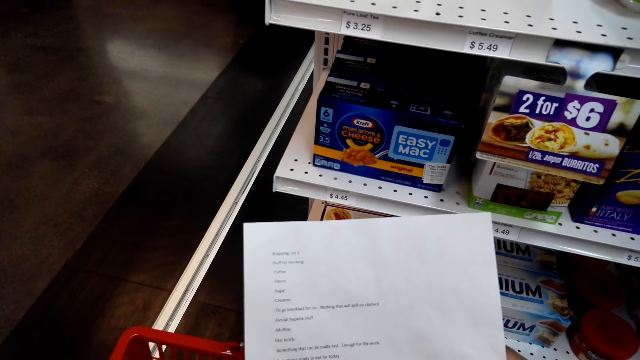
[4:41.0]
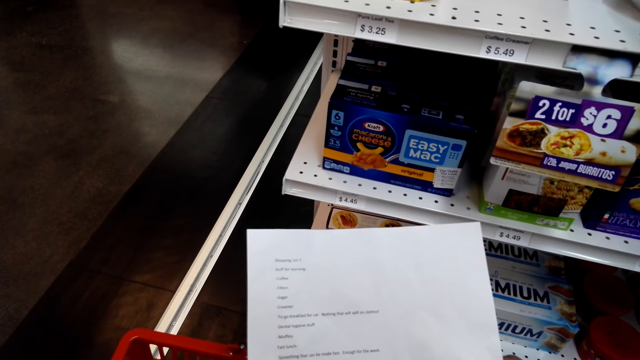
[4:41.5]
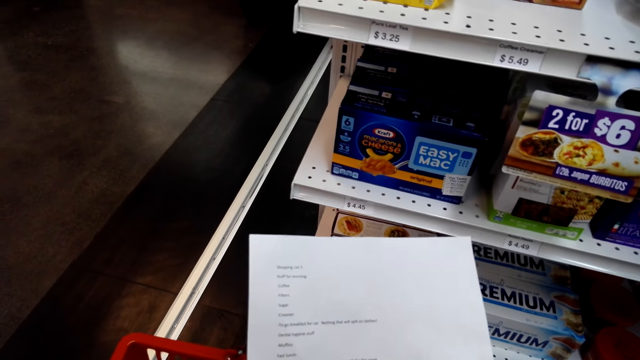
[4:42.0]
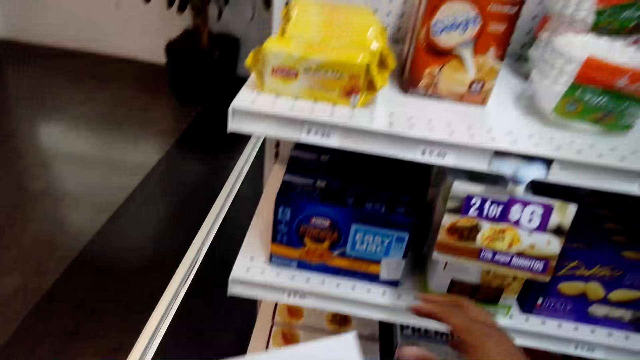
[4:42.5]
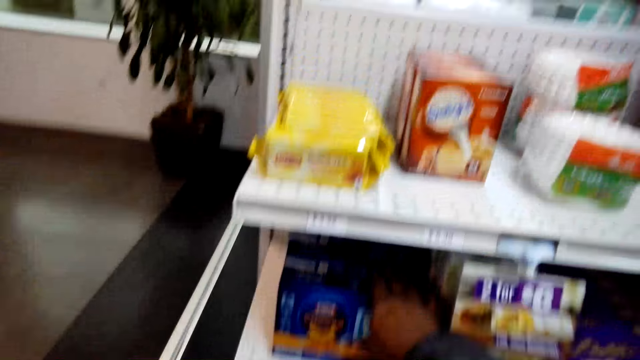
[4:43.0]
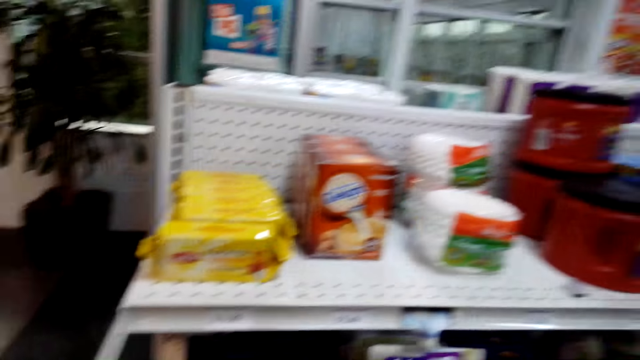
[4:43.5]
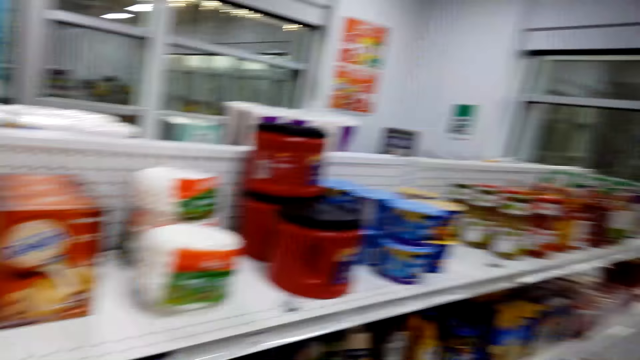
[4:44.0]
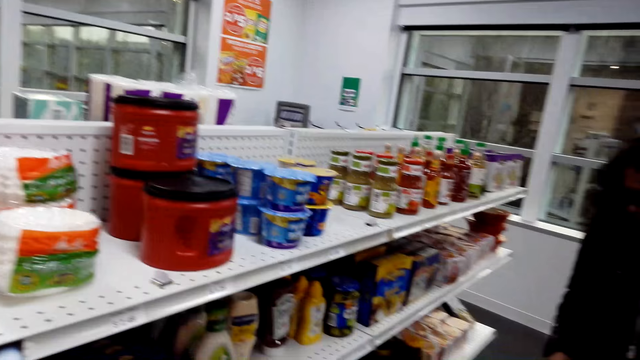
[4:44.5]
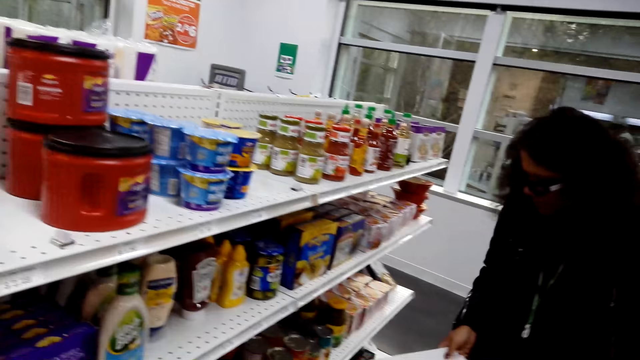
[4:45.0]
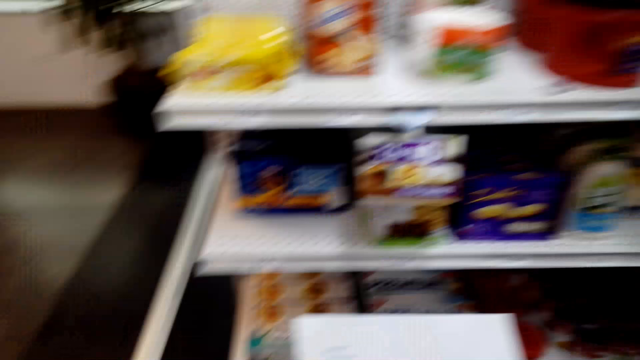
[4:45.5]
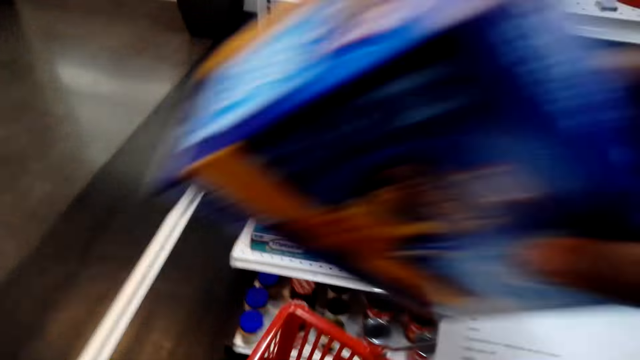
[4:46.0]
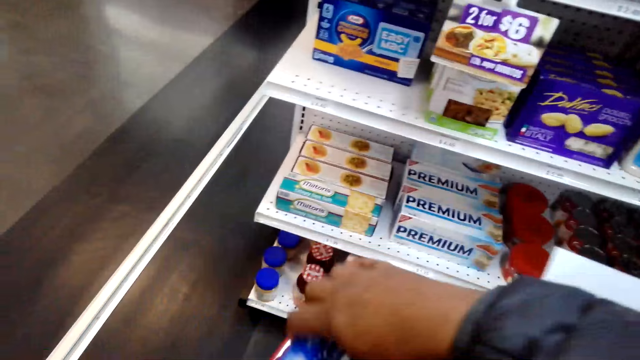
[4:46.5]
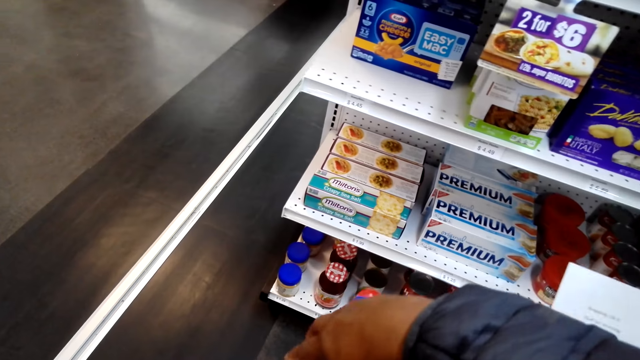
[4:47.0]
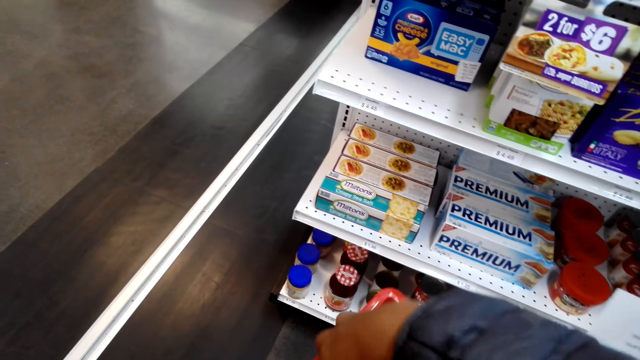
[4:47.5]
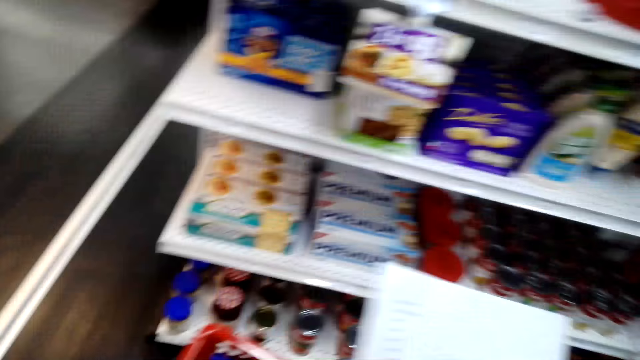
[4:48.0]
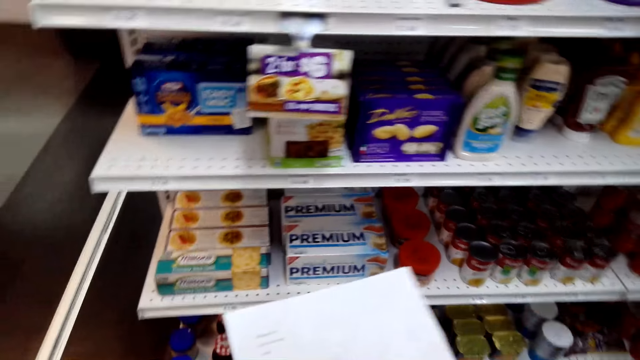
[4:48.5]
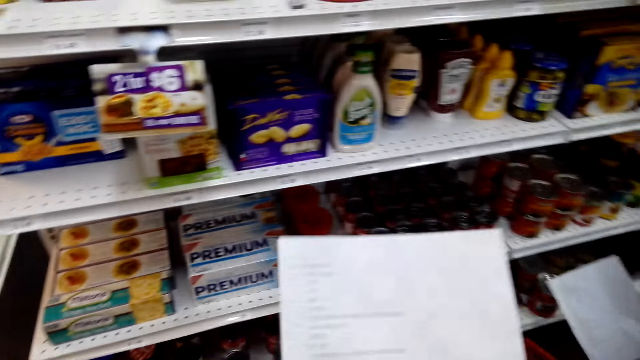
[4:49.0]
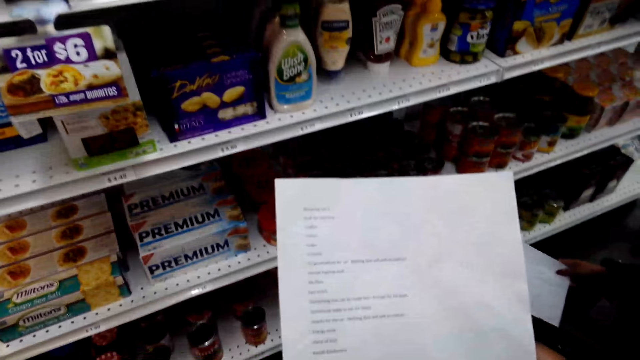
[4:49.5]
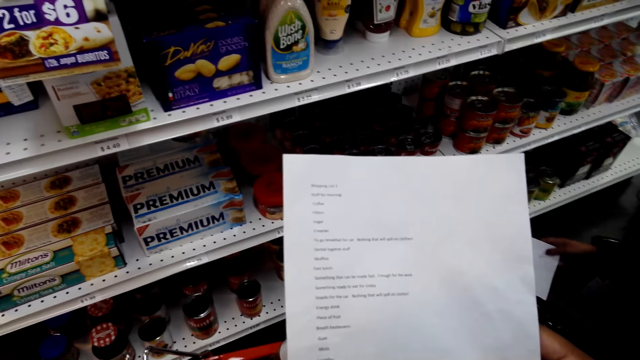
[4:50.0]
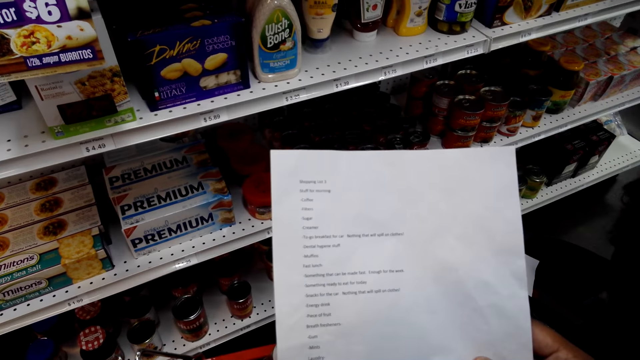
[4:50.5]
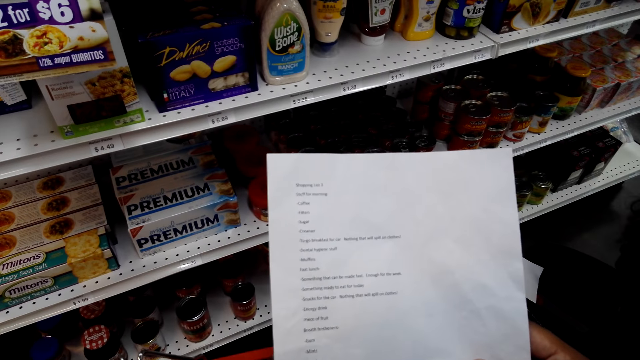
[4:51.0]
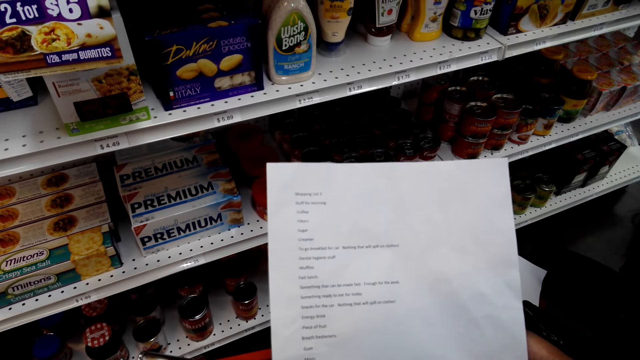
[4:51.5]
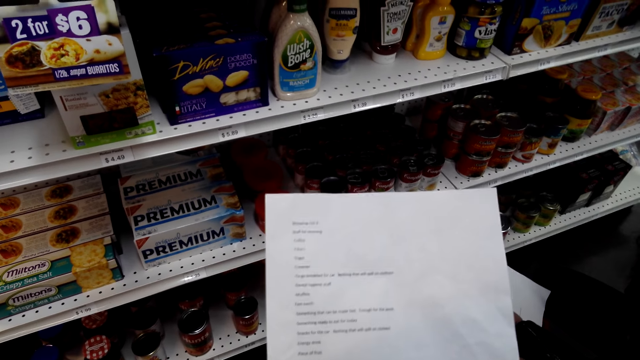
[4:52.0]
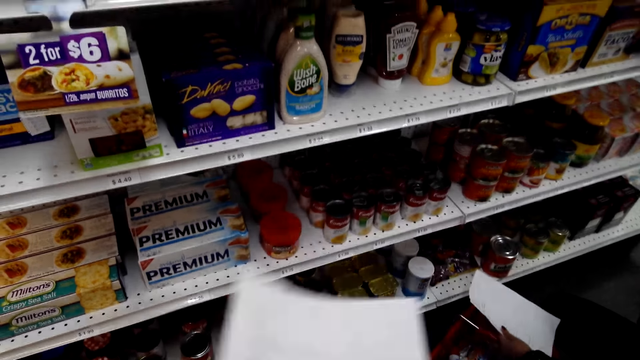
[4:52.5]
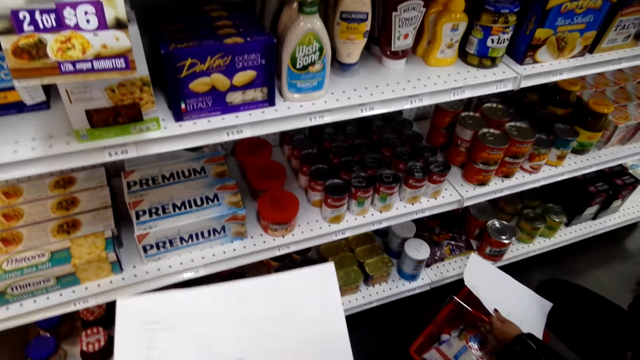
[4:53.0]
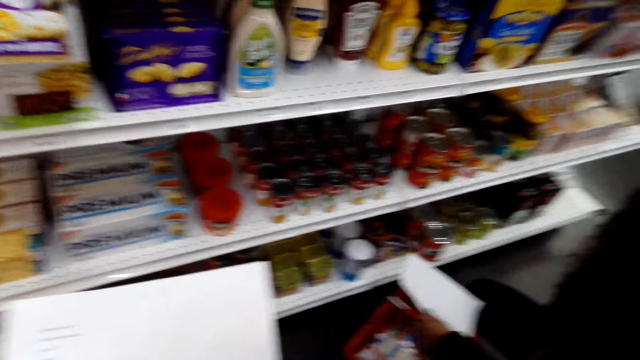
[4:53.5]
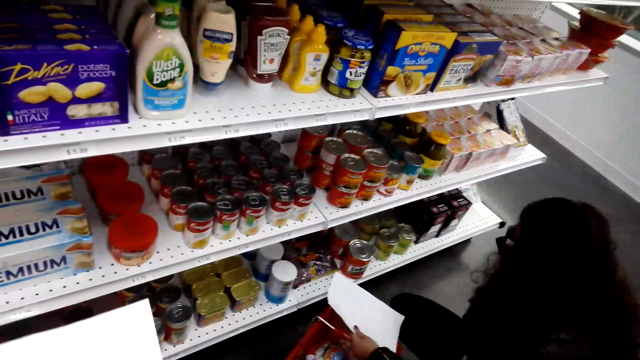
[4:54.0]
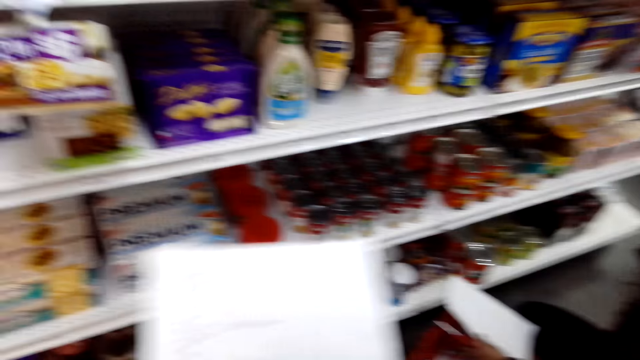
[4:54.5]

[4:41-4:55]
The camera wearer picks up the items on the shelf. They put Easy Mac in the bucket. They read the shopping list paper.

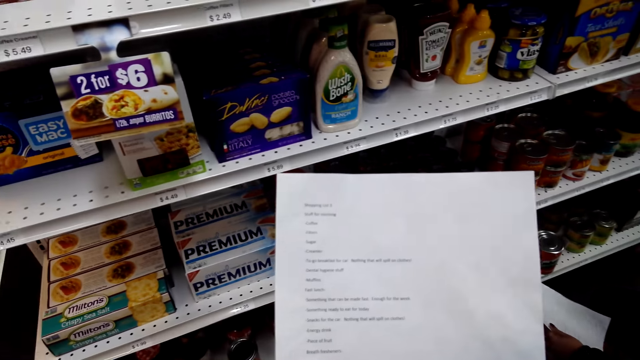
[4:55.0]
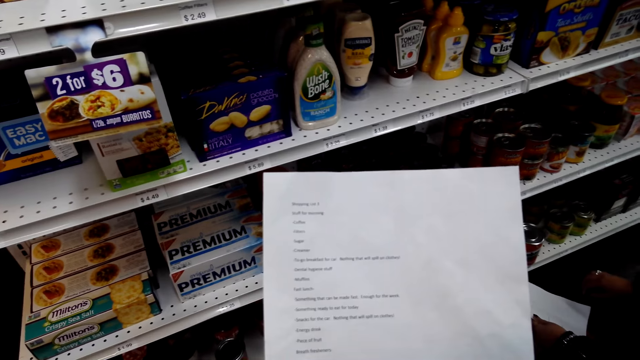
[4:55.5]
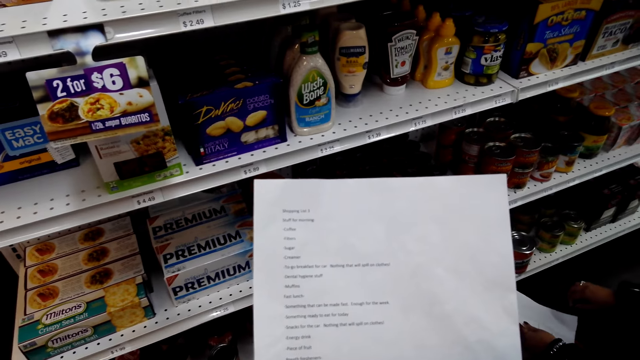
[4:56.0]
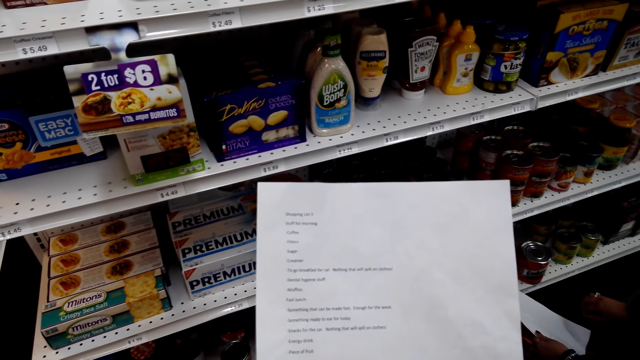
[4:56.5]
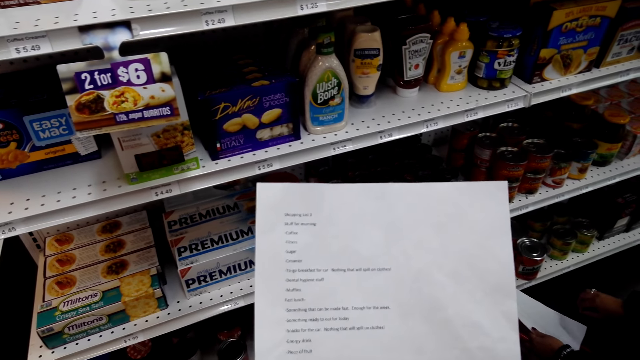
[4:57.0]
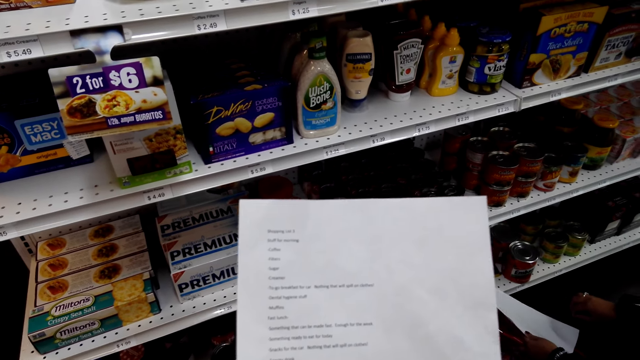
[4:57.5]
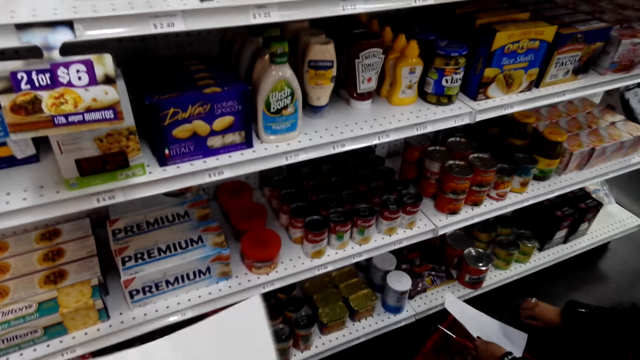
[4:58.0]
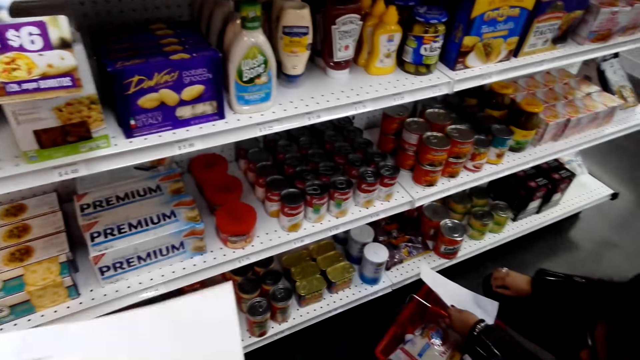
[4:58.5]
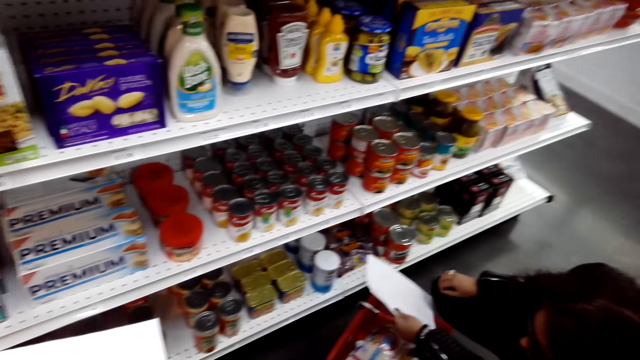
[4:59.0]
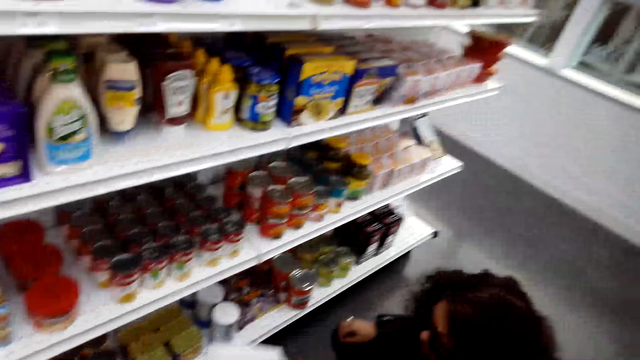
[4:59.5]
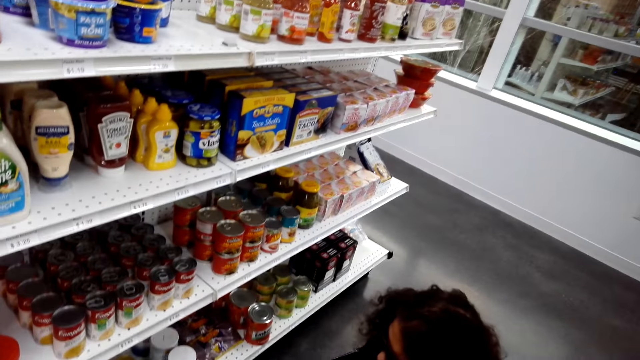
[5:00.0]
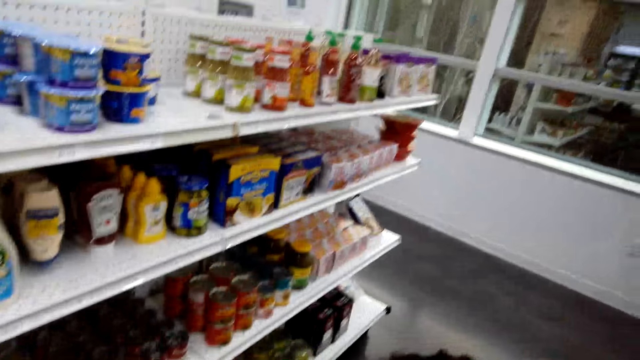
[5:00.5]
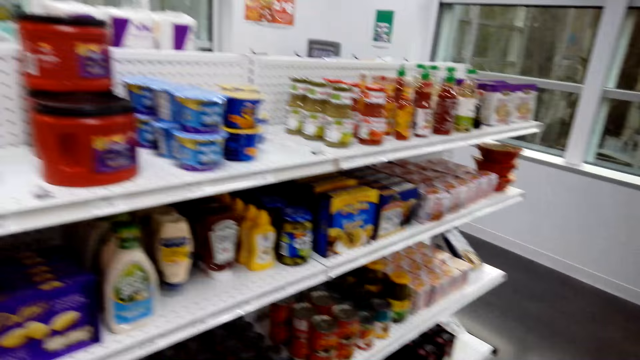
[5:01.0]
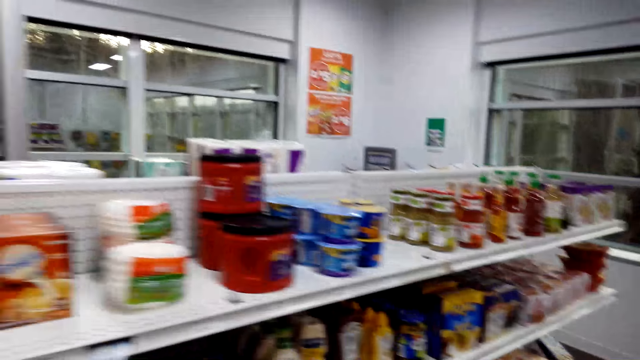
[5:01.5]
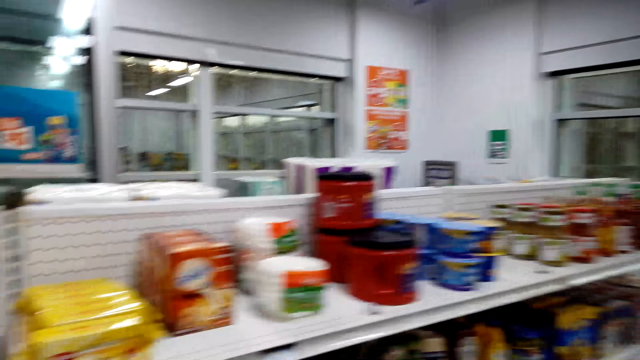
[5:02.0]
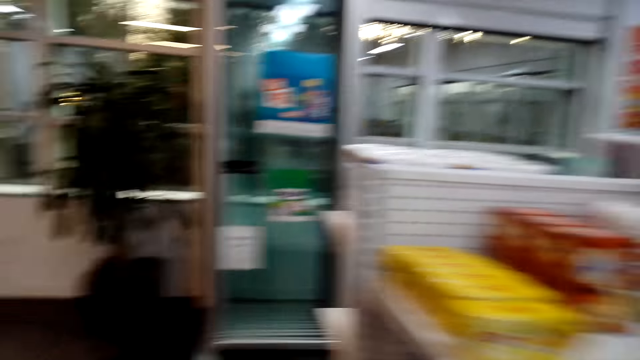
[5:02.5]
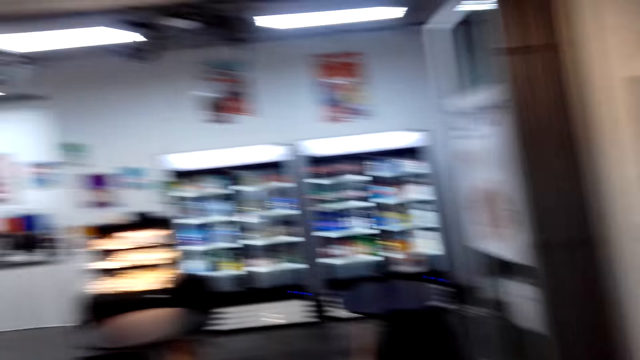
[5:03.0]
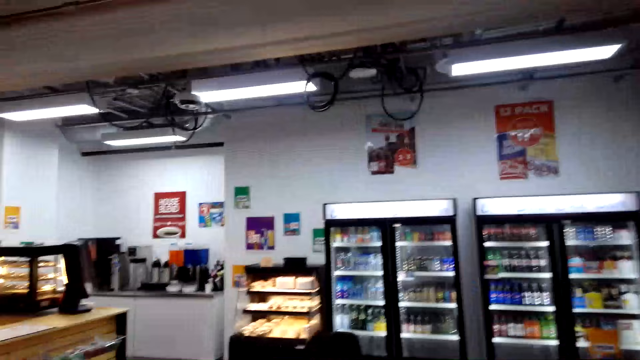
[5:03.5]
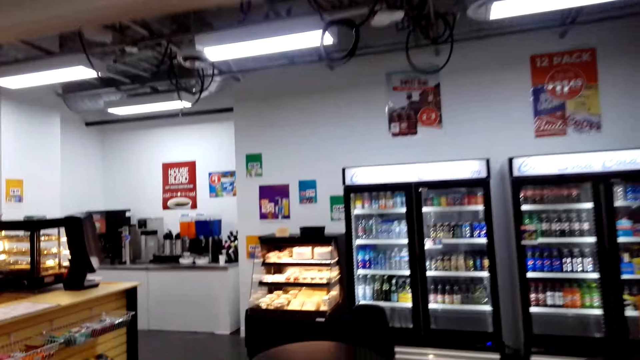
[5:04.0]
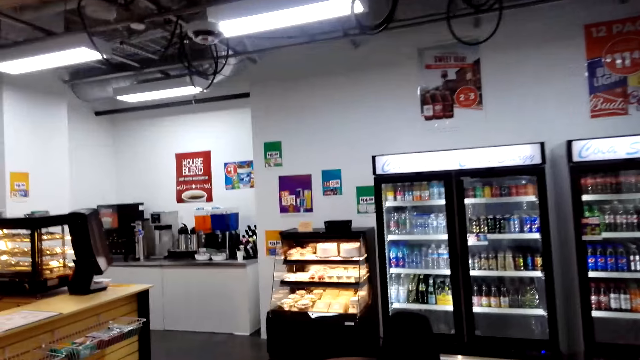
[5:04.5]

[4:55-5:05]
The camera wearer looks at the shelves. They walk around the supermarket.
